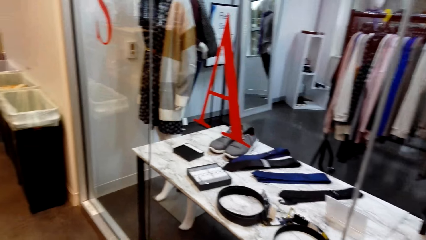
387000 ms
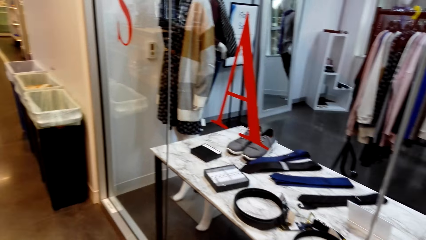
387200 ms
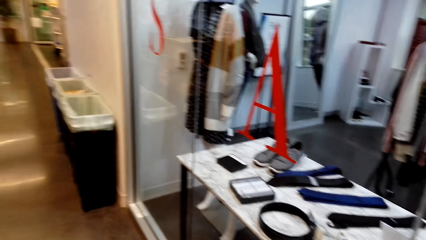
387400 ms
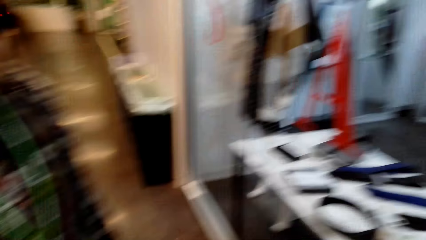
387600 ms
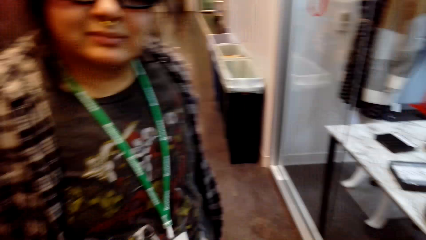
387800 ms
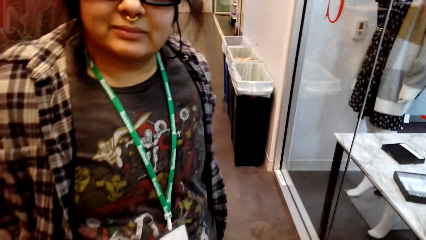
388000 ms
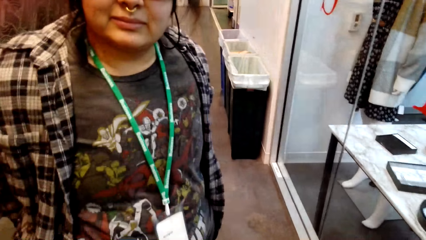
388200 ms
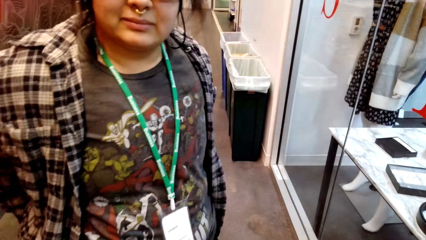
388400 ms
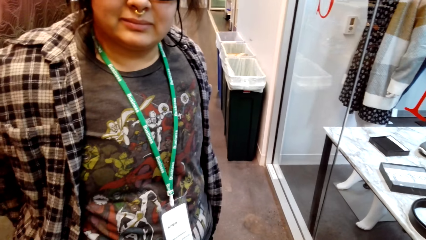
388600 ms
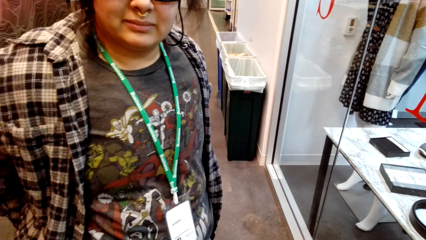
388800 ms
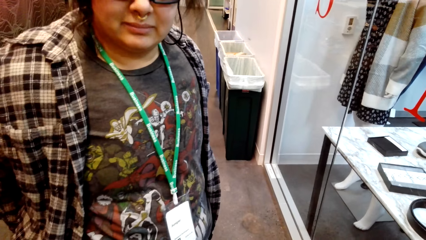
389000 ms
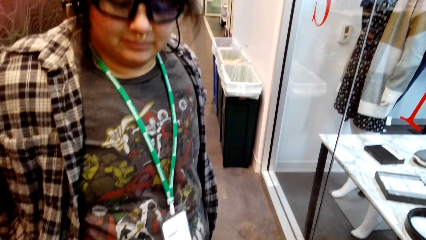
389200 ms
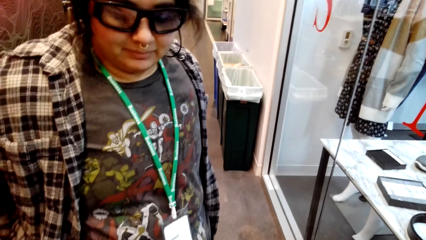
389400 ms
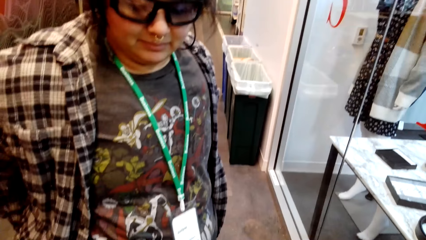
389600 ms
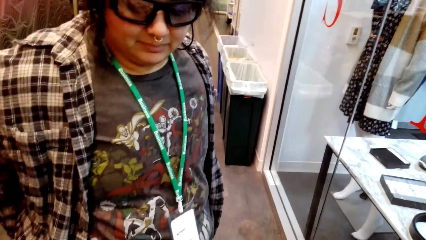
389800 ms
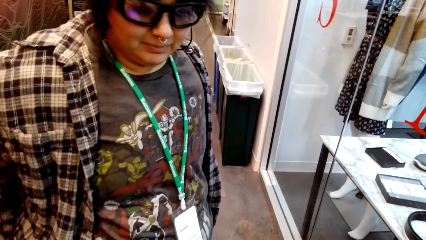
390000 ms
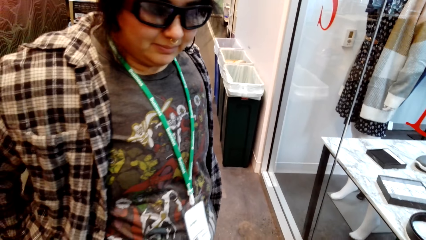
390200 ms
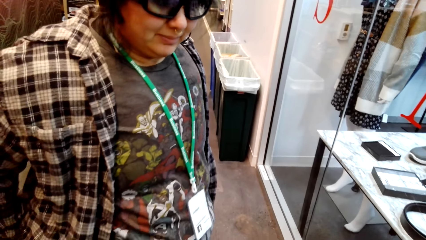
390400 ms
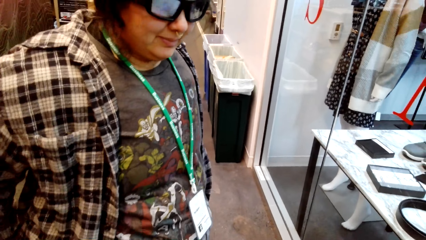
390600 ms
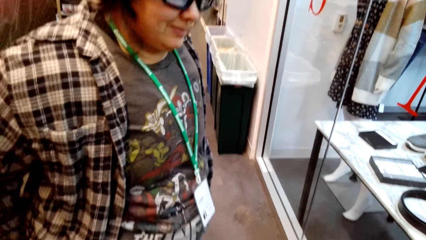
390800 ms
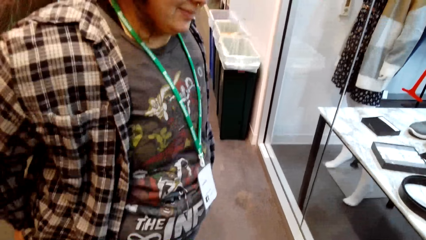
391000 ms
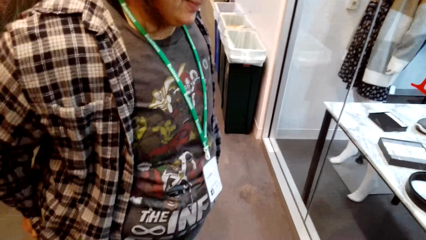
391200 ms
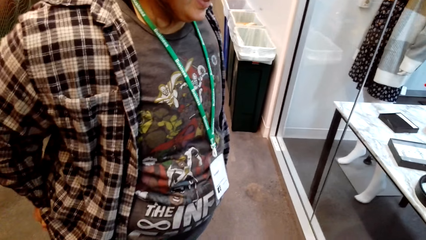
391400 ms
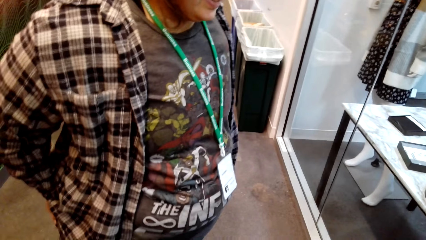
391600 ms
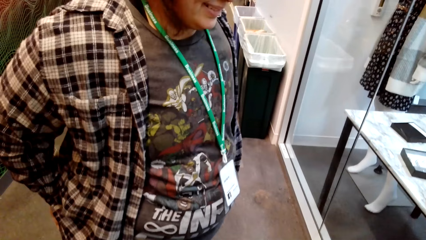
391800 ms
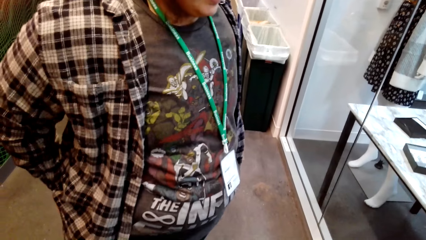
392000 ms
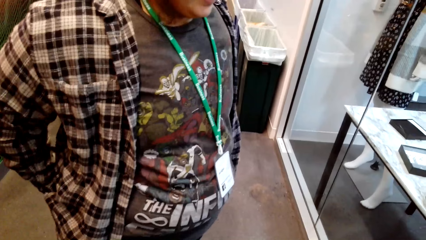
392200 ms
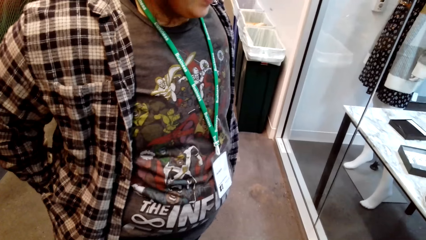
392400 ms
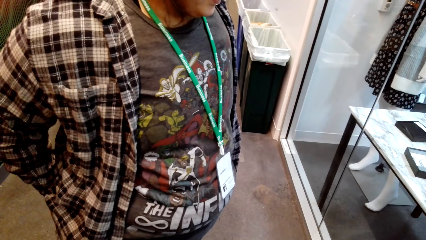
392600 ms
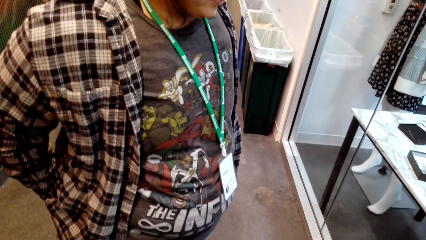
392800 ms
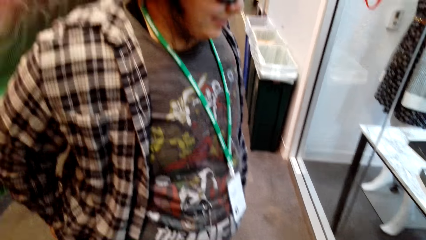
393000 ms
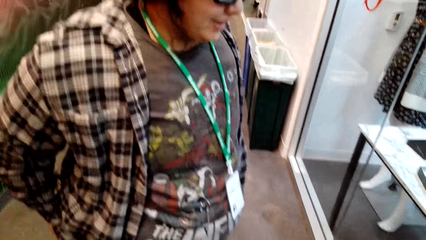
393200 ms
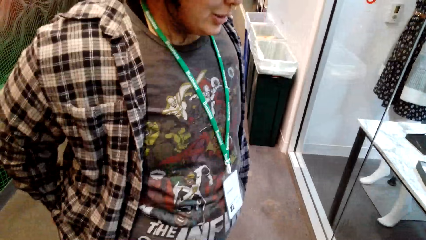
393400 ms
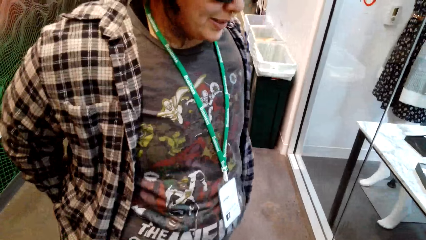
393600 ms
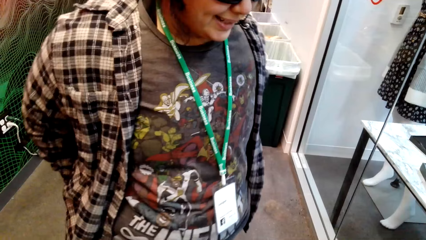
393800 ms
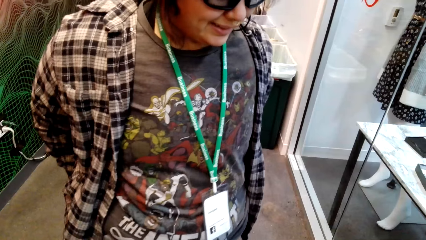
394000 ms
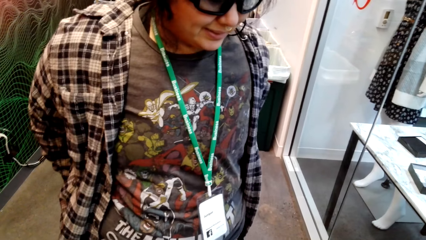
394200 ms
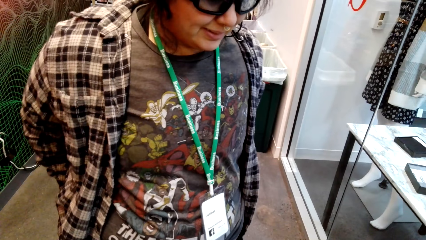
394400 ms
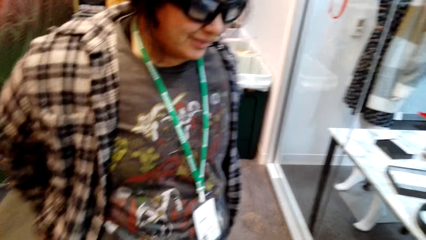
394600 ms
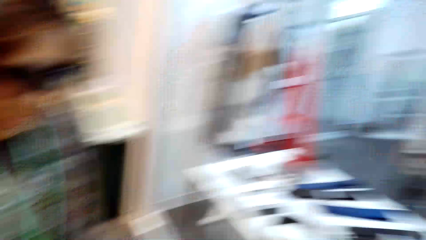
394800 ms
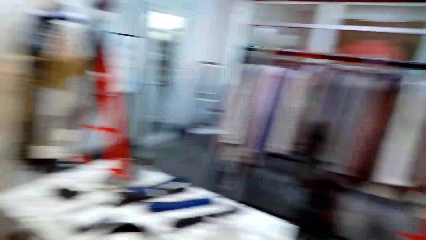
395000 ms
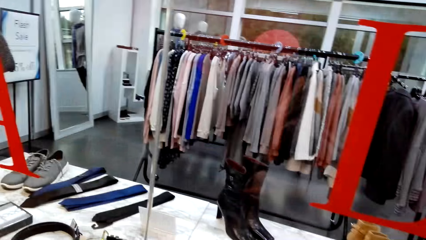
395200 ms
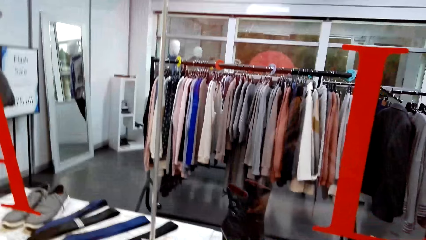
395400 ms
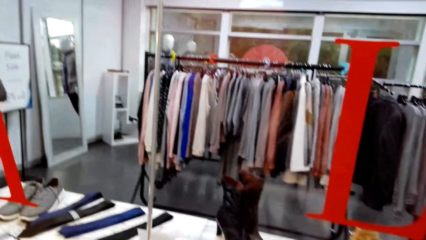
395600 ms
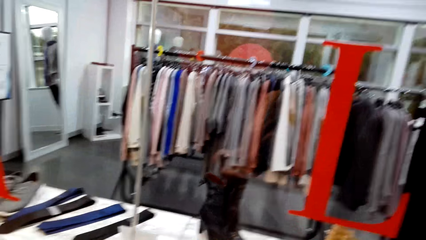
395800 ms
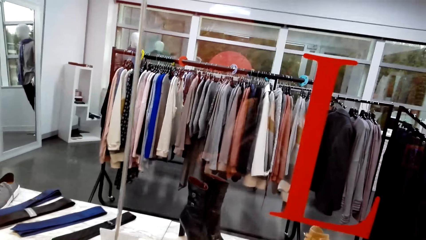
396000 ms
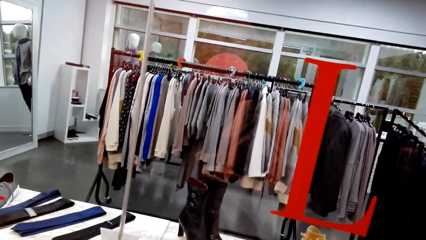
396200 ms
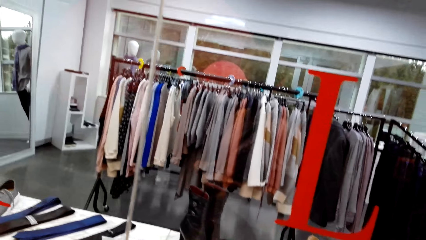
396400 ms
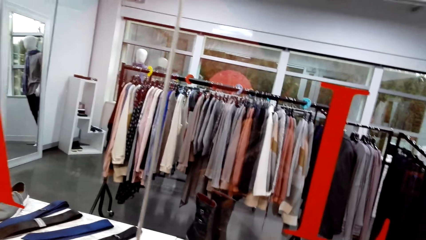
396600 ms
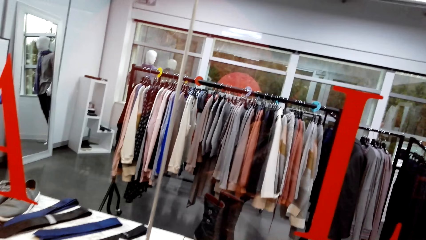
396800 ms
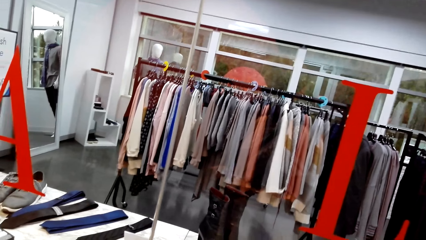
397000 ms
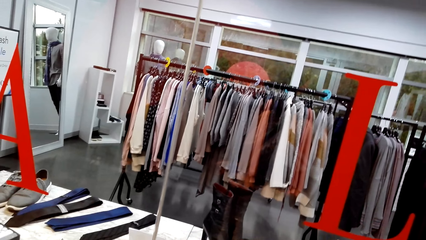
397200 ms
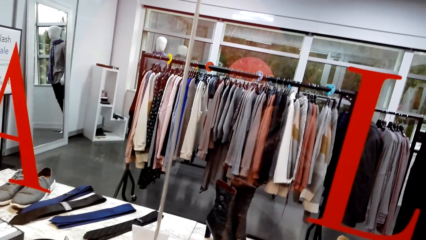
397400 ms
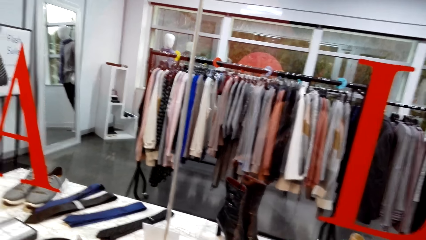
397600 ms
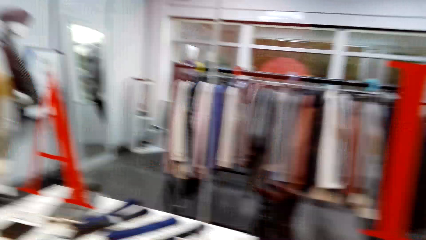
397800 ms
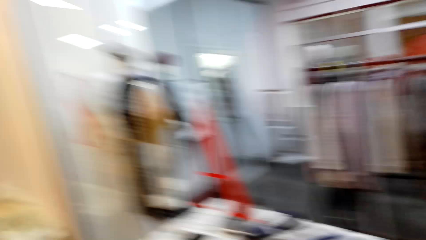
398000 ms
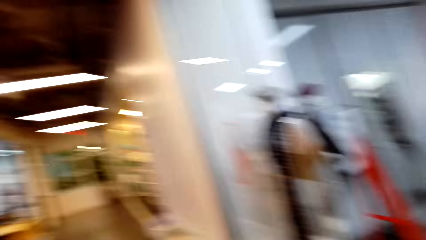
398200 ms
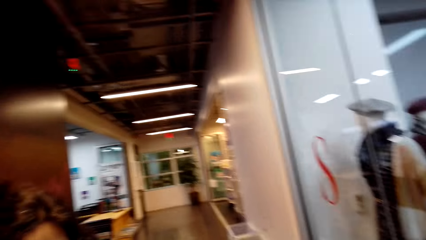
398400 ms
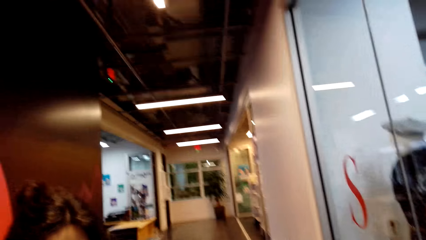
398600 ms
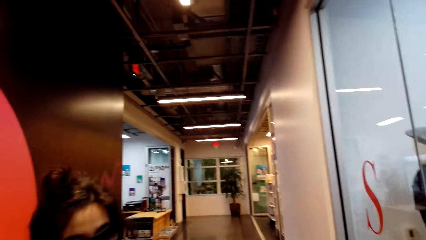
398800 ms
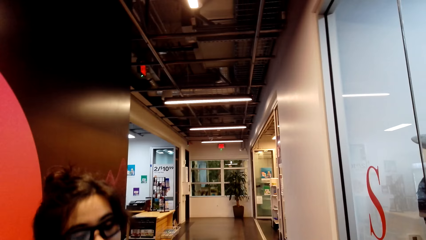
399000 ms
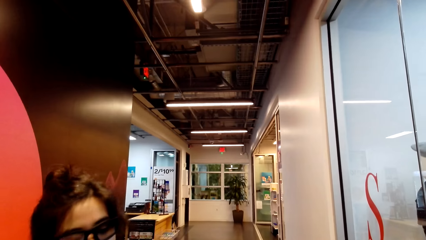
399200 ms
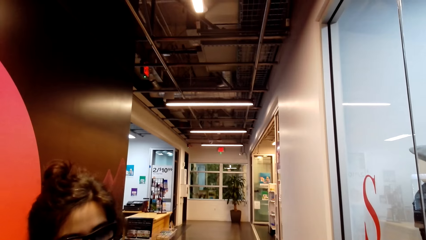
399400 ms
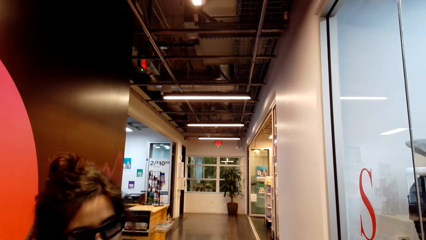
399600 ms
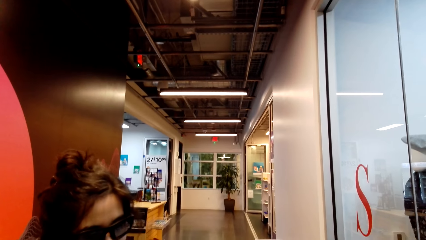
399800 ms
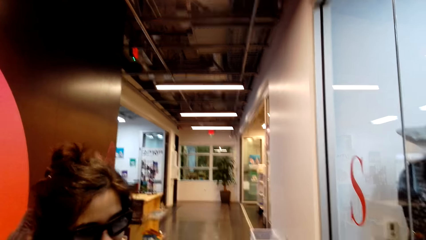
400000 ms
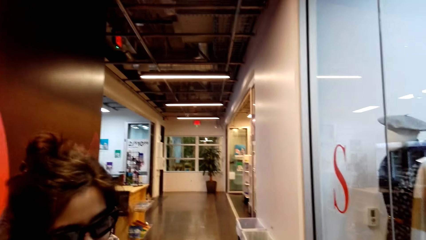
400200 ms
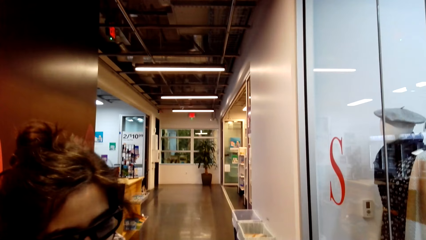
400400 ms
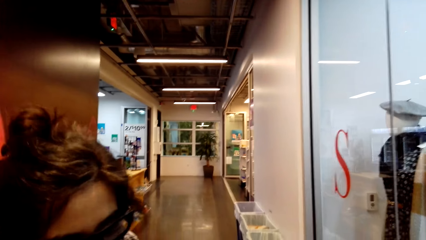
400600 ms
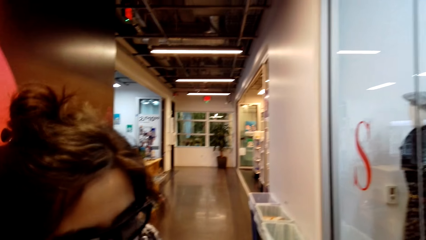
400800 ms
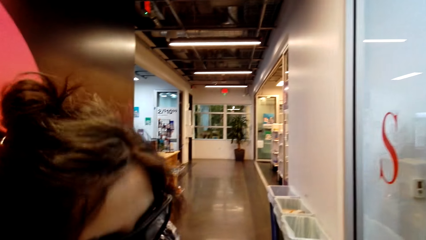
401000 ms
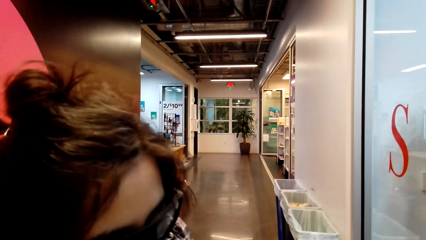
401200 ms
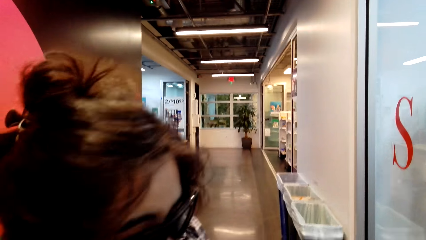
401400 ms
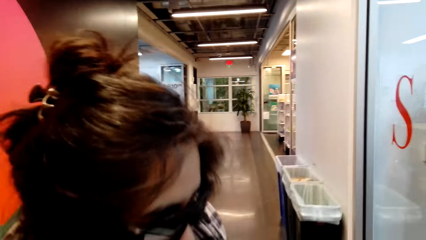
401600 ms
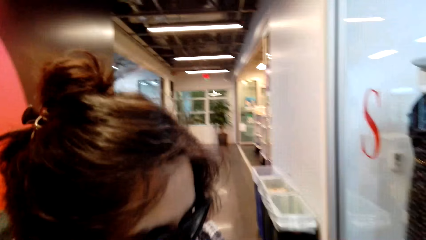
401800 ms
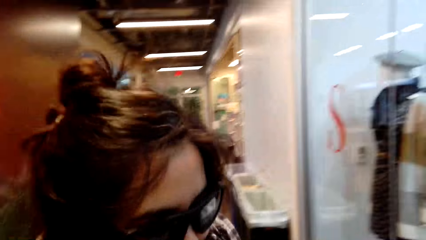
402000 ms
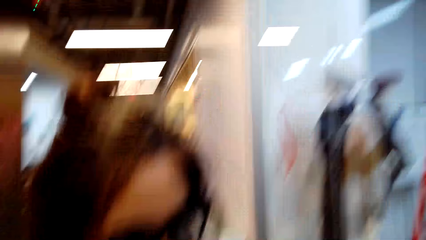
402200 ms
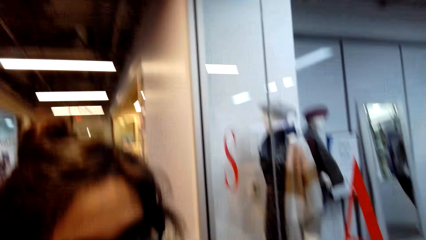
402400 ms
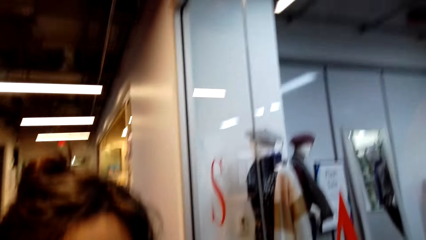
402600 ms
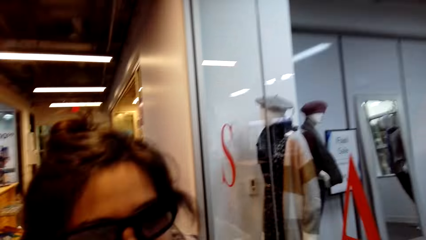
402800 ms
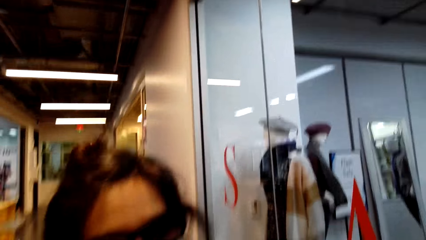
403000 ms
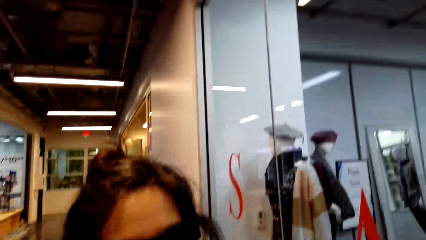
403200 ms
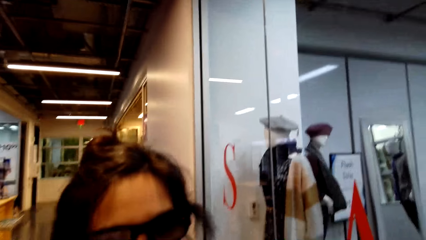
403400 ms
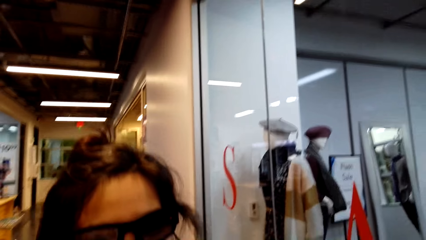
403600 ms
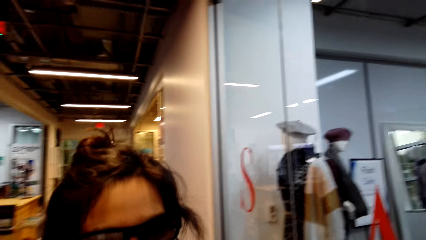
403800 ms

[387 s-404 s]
The camera wearer looks at the woman. They look around. They turn around. They look at the woman.
